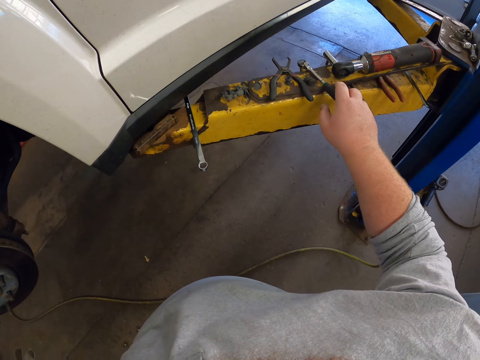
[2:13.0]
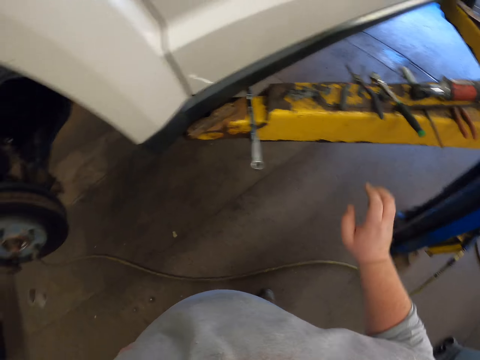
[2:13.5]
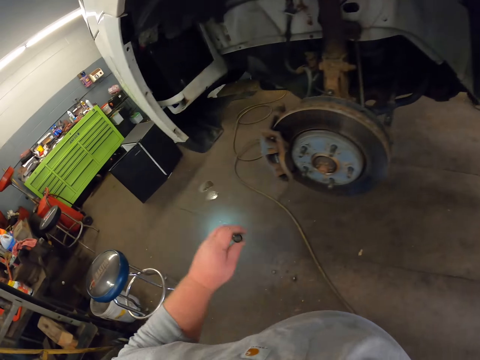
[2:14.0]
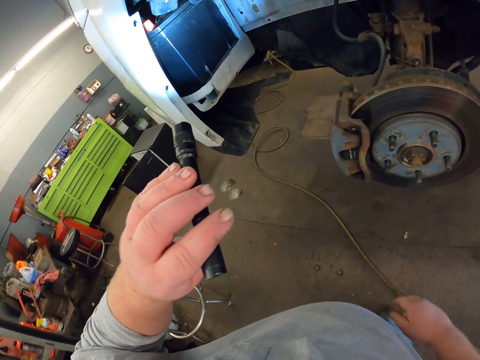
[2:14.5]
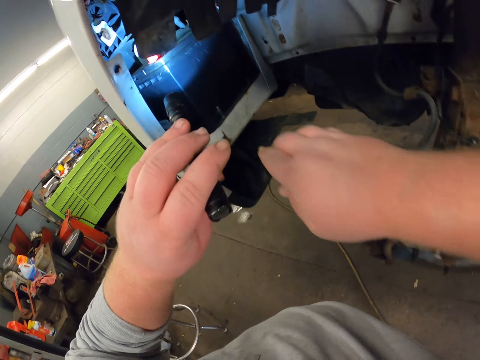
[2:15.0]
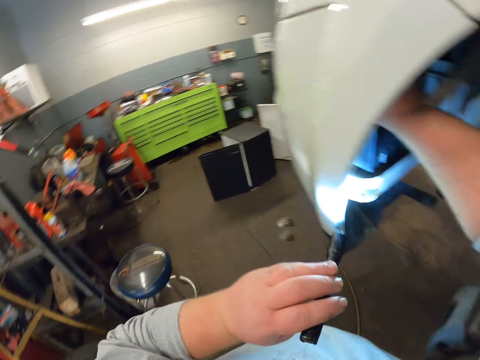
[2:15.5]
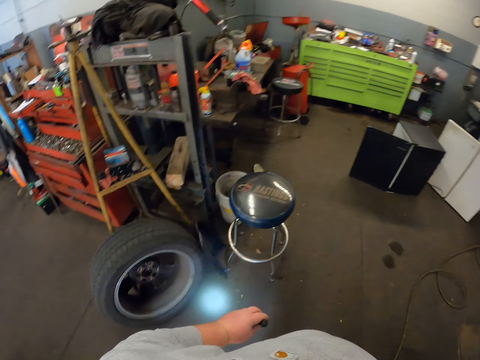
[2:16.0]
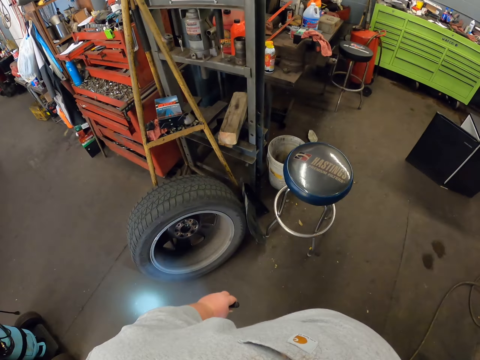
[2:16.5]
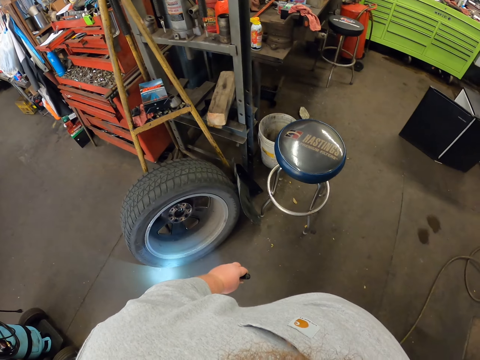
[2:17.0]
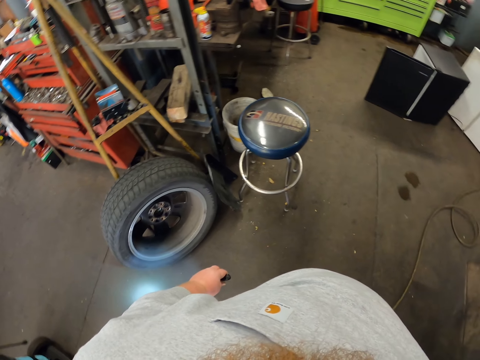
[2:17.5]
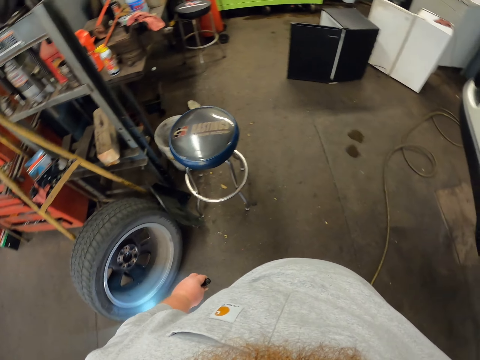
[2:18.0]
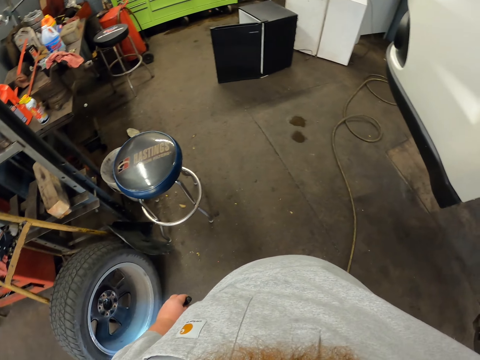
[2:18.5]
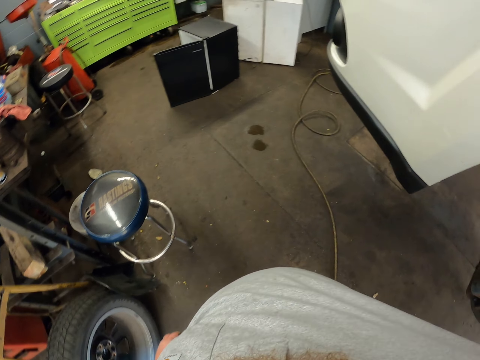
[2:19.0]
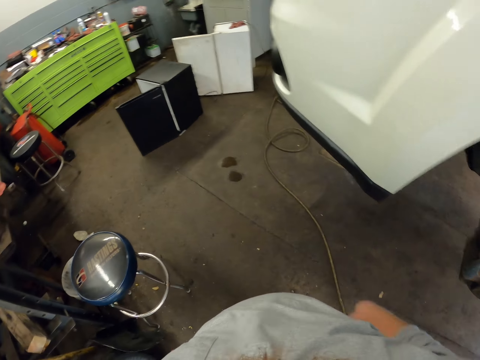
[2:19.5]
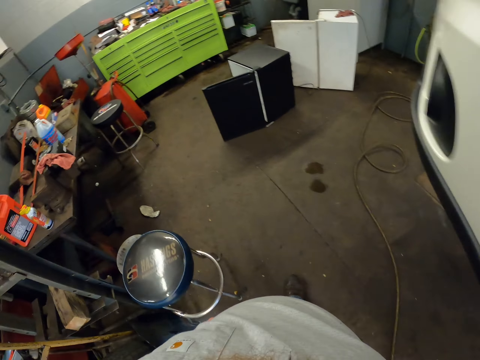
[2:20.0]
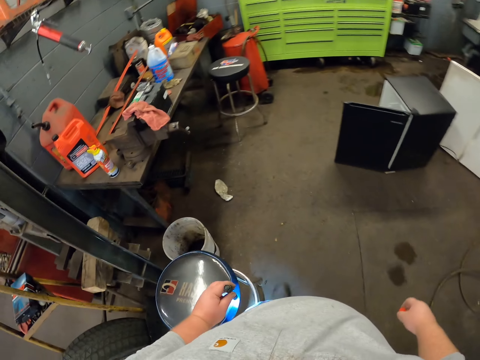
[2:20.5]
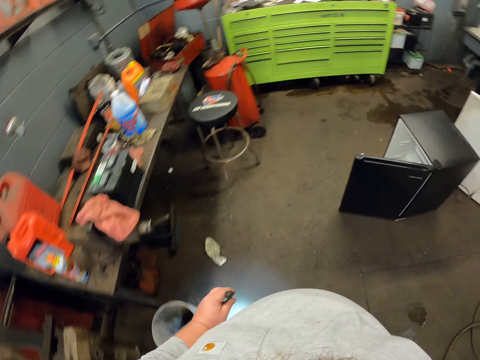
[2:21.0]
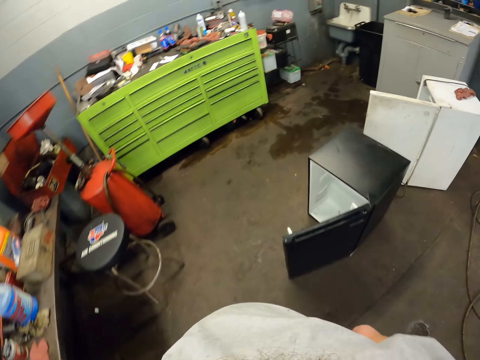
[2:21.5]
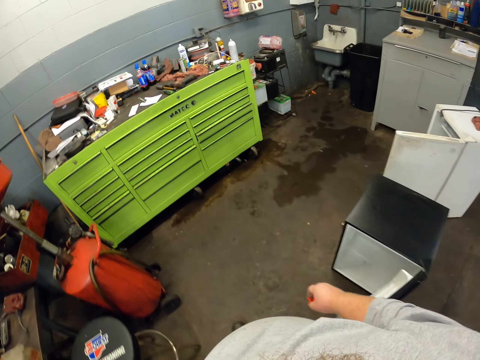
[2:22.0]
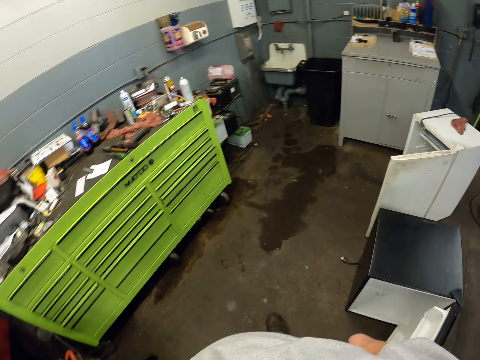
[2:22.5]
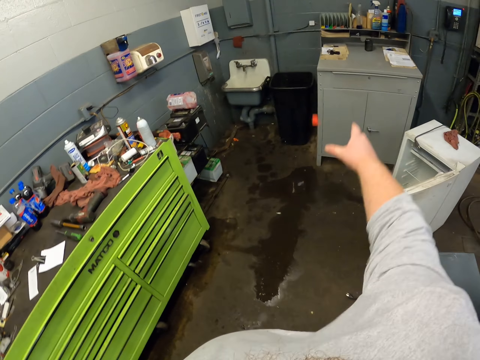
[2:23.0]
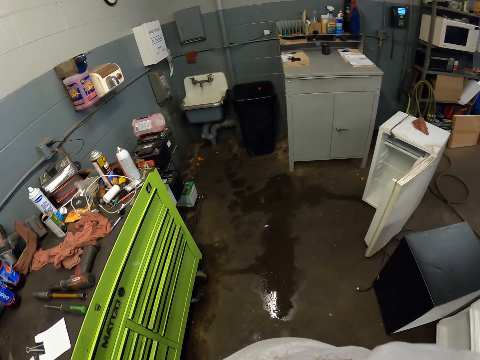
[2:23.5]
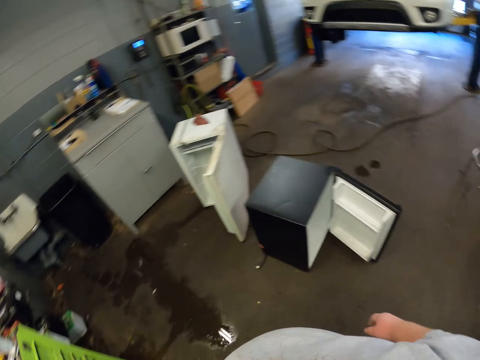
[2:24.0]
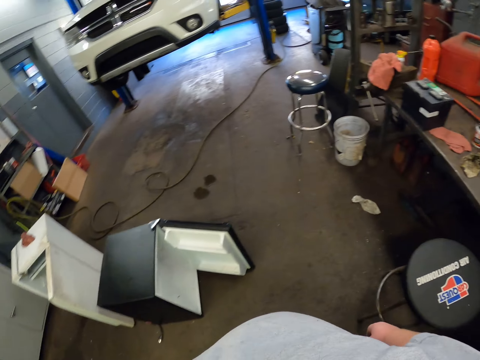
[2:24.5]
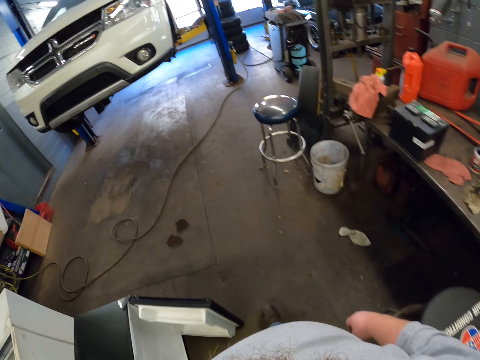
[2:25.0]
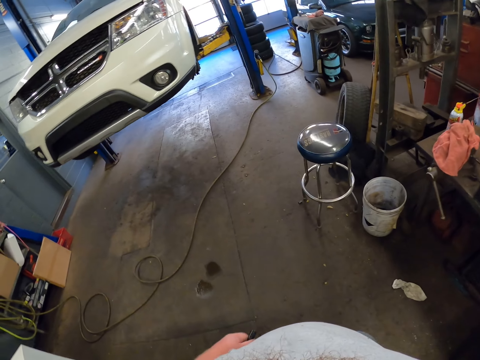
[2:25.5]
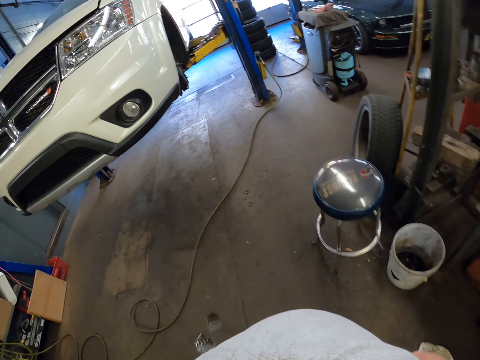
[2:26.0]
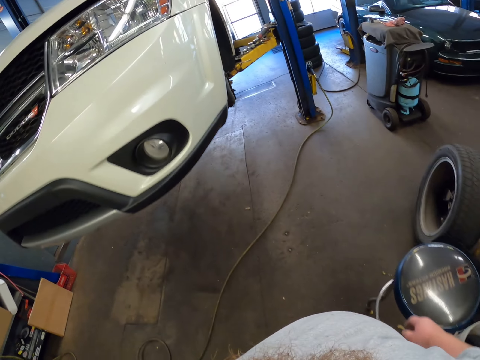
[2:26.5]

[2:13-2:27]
The camera wearer reflects the light from the flashlight on the car. They light the torch. They stare at the floor. They stand at the garage. They walk towards the drawer. They throw the bolt in the trashcan. They walk towards the car.

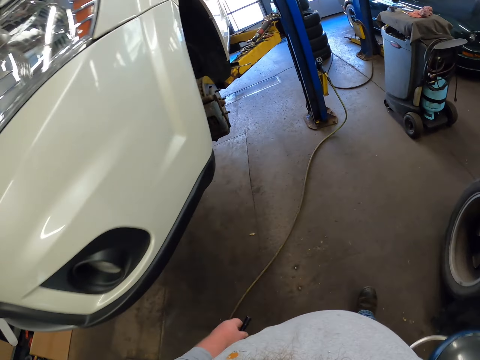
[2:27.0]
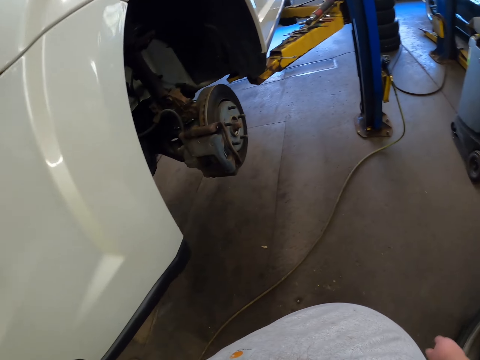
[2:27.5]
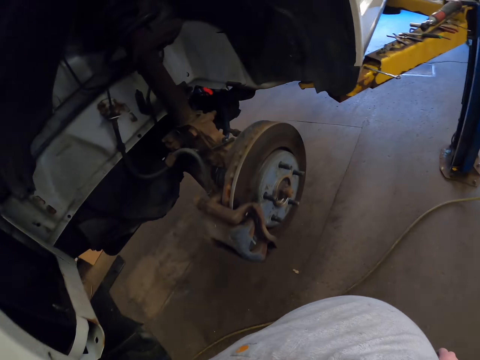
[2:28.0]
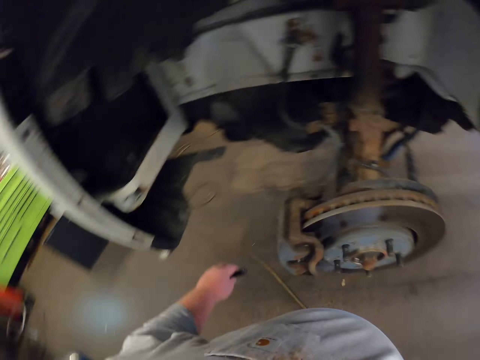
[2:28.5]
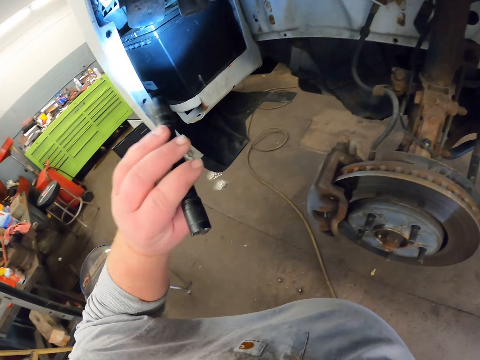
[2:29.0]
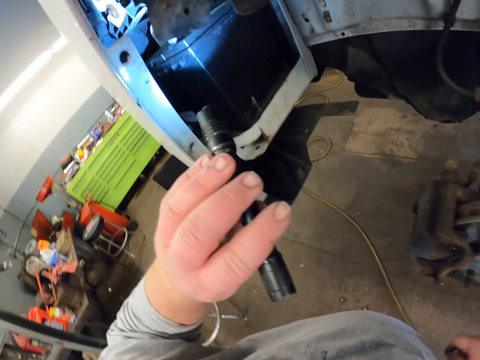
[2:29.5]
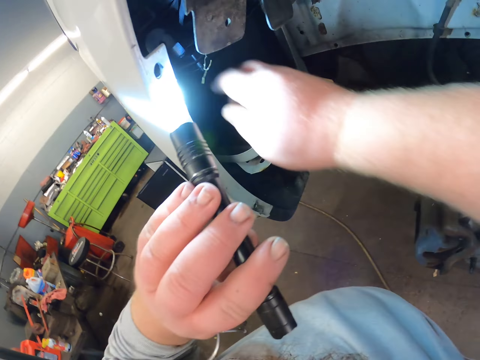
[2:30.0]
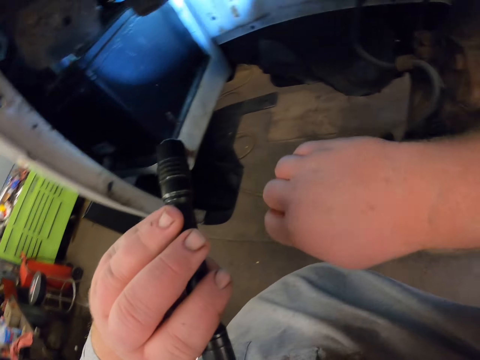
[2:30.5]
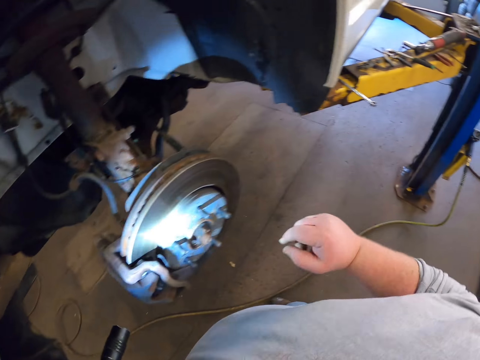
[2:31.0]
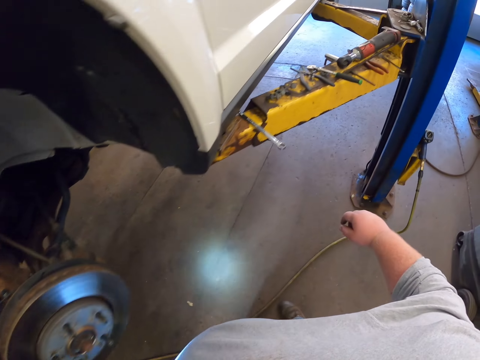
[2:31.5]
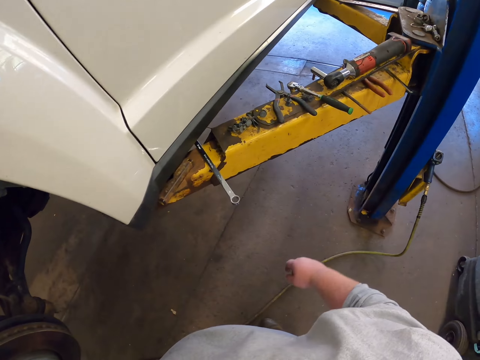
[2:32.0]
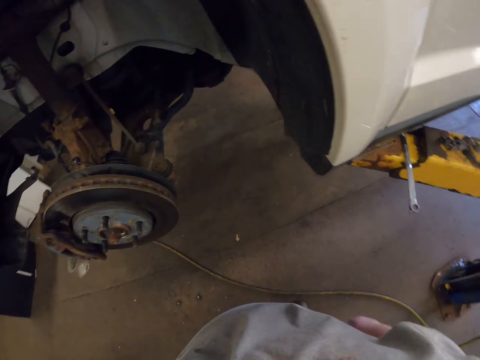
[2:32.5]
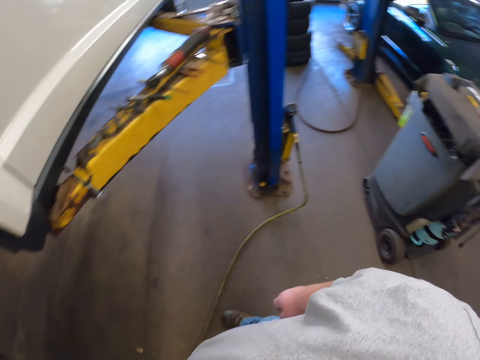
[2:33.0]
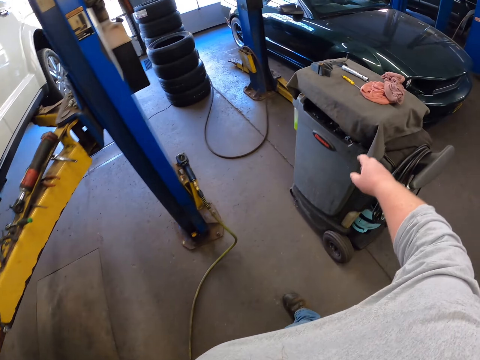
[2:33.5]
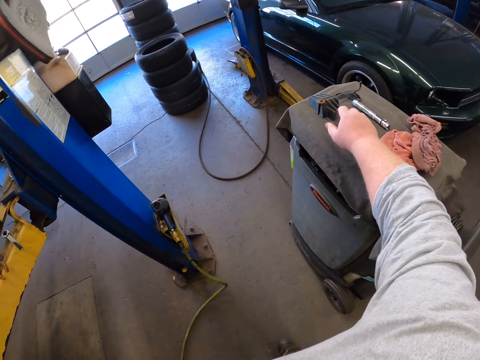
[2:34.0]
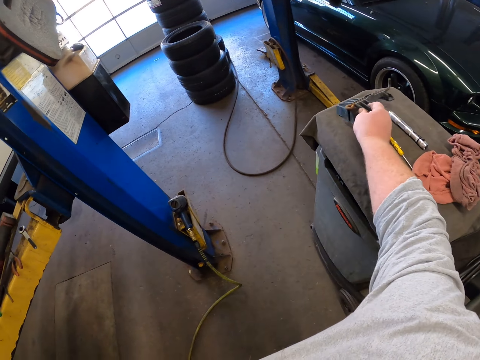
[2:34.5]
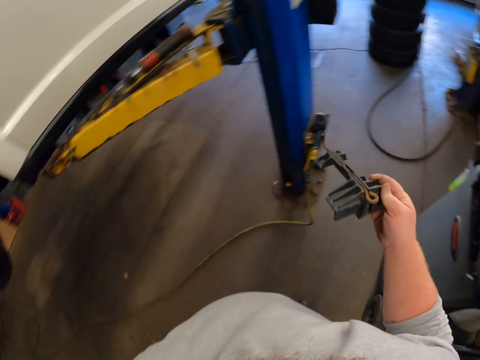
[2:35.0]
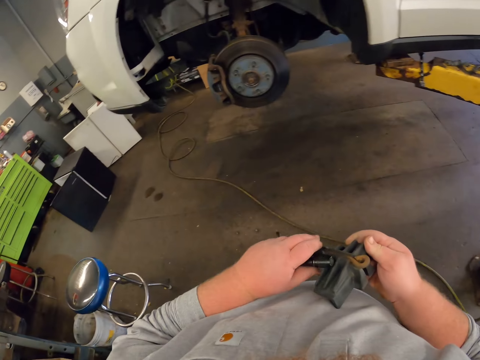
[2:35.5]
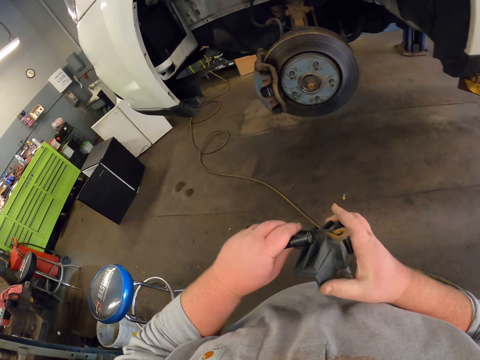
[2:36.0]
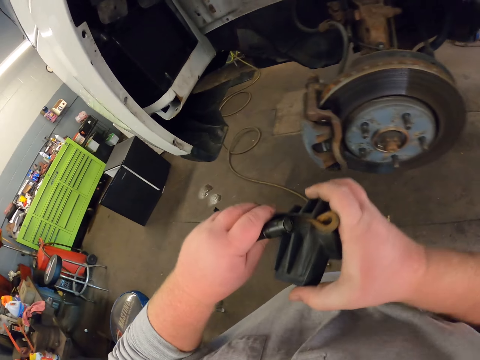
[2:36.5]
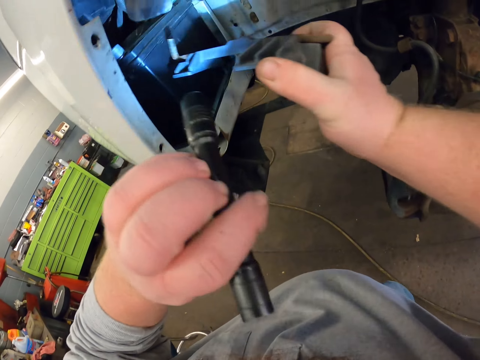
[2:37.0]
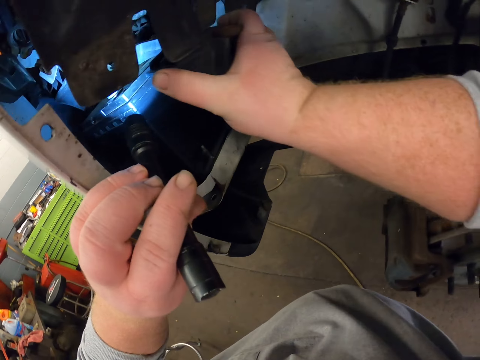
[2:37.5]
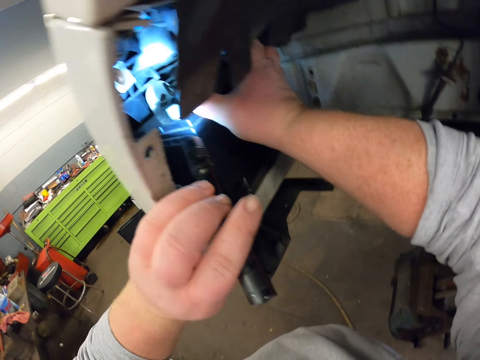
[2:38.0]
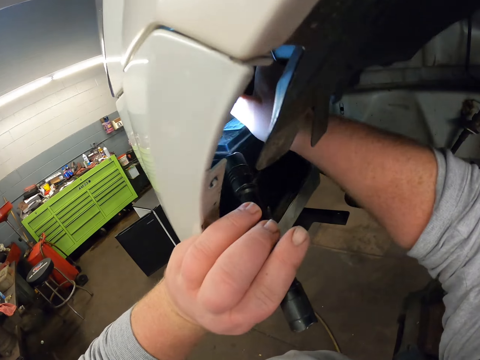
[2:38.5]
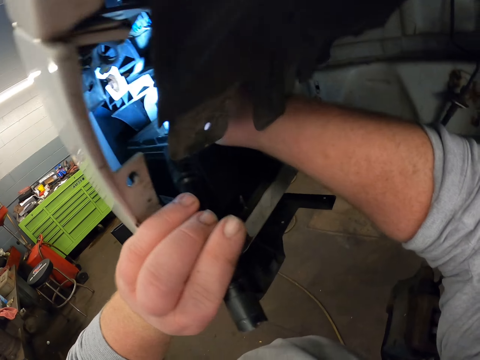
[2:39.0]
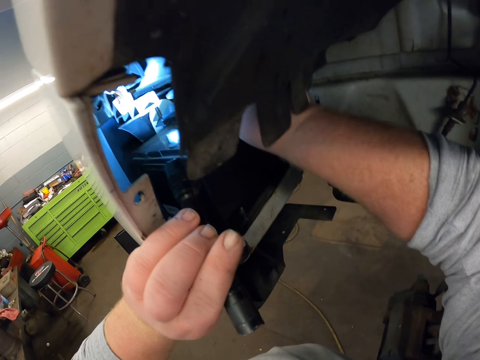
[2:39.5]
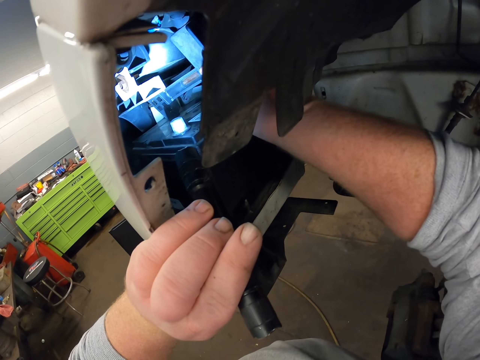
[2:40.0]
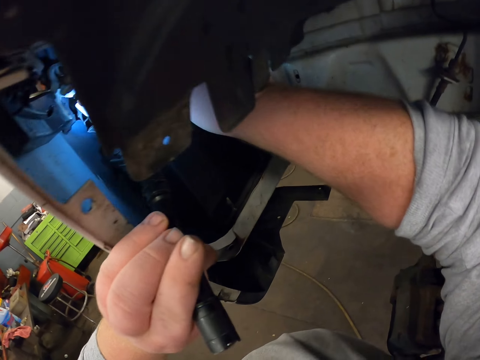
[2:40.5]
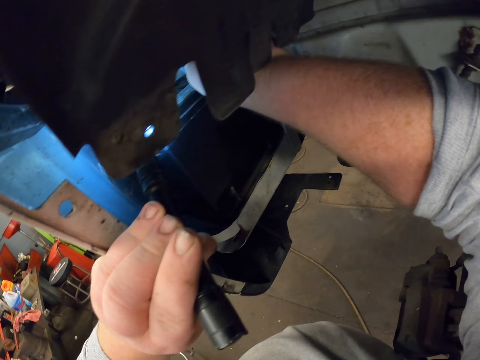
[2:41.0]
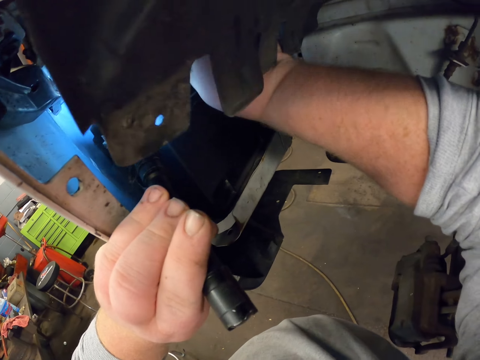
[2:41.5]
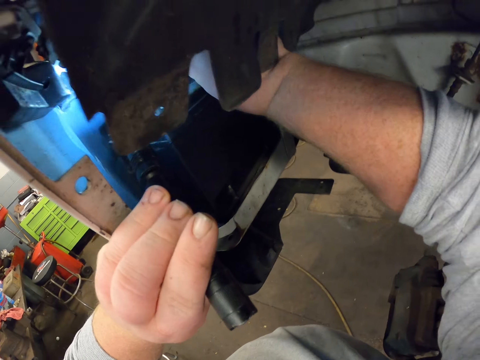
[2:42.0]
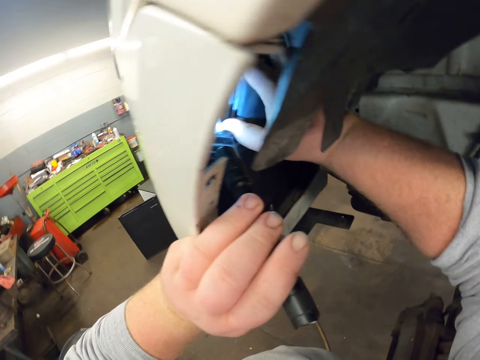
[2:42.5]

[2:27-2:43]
The camera wearer reflects the light from the flashlight on the car. They light the torch. They move towards the lifting platform. They look around. They pick up the radiator support. They reflect the light from the flashlight on the car. They place the radiator support in the car, on the battery.
